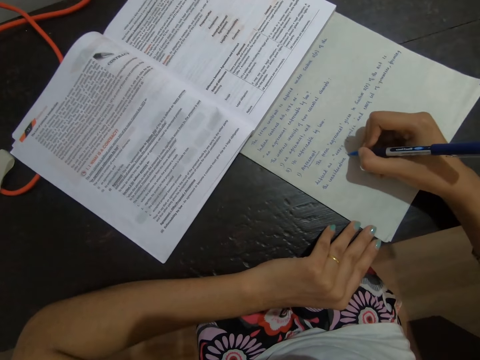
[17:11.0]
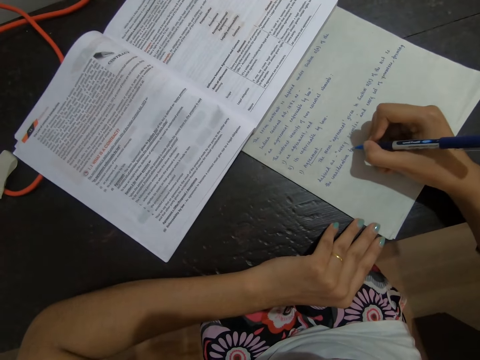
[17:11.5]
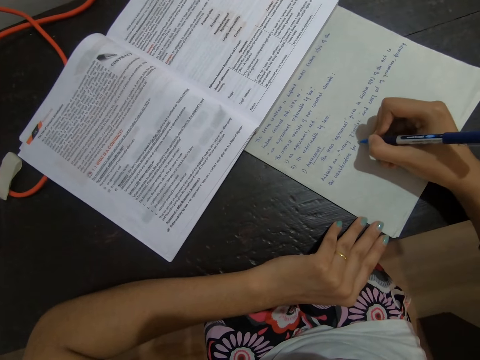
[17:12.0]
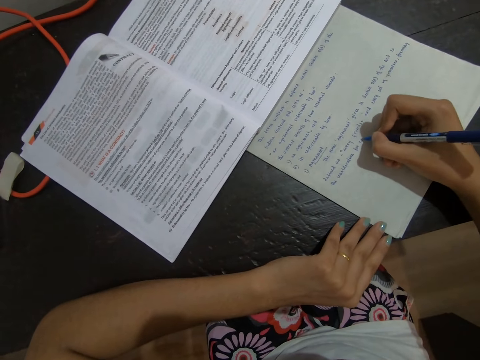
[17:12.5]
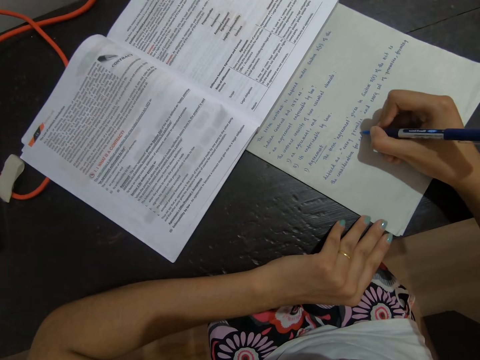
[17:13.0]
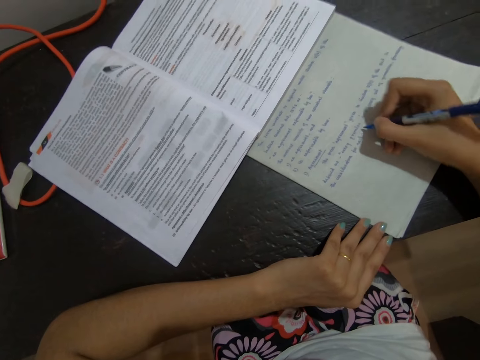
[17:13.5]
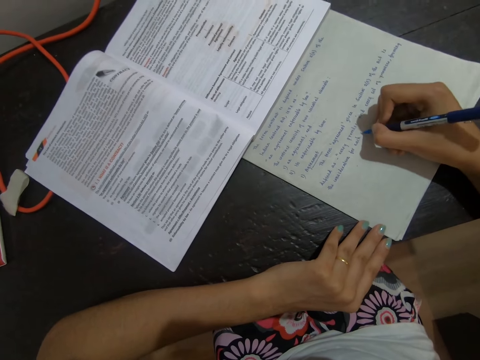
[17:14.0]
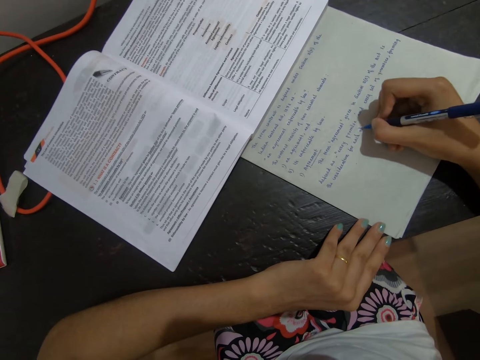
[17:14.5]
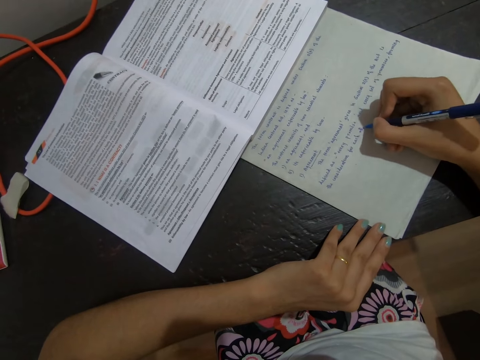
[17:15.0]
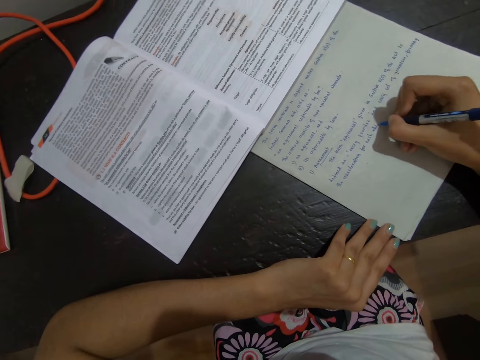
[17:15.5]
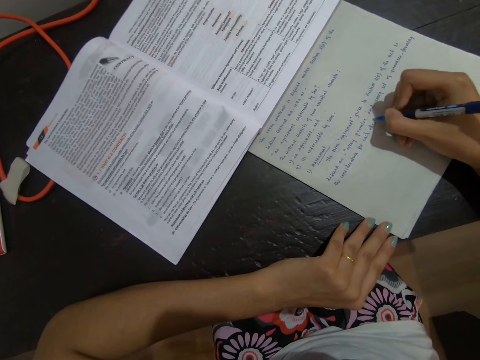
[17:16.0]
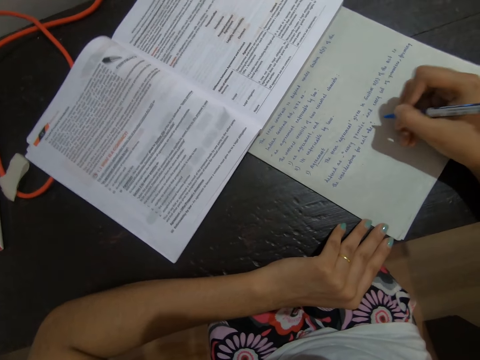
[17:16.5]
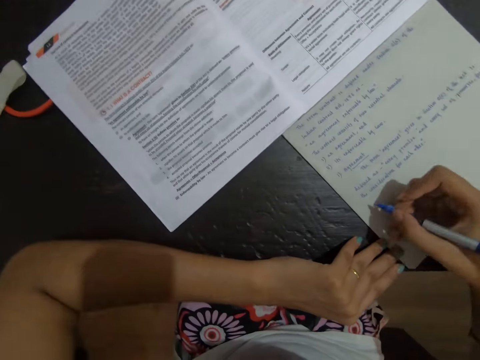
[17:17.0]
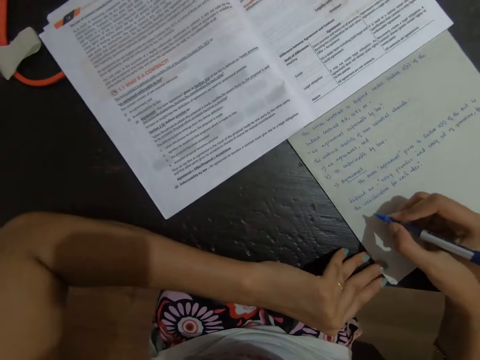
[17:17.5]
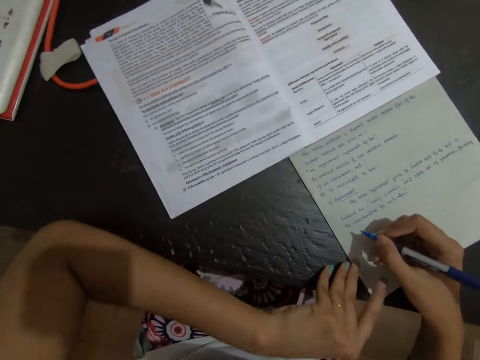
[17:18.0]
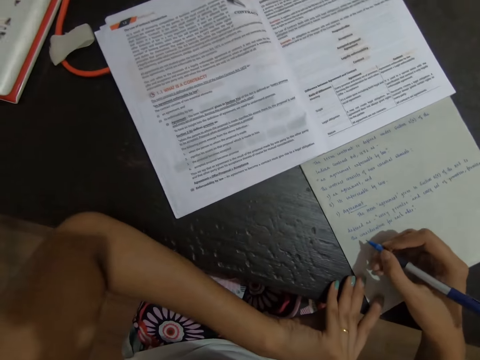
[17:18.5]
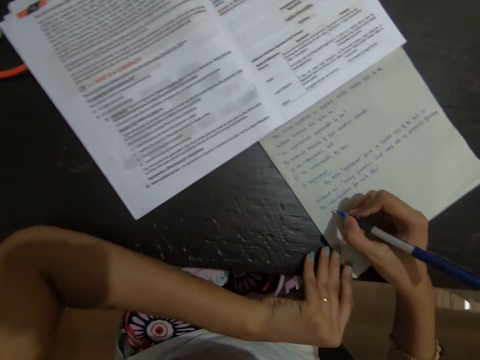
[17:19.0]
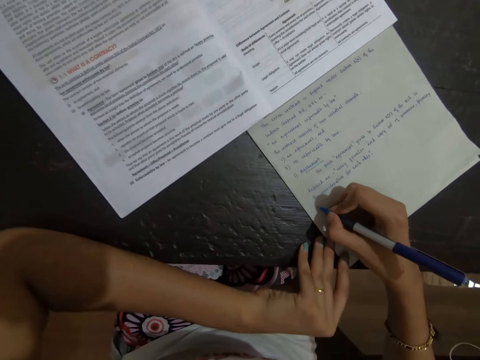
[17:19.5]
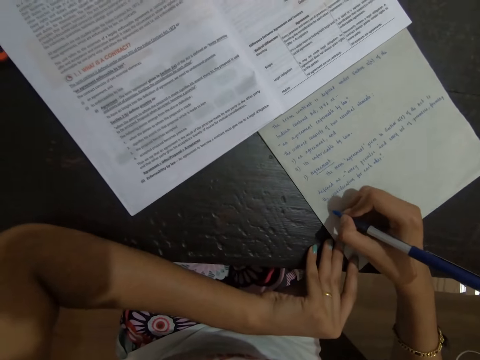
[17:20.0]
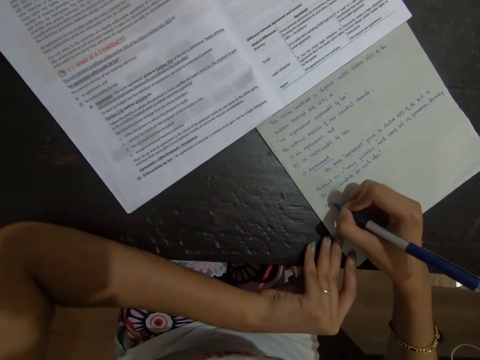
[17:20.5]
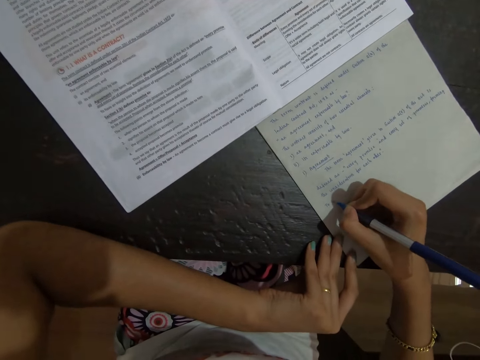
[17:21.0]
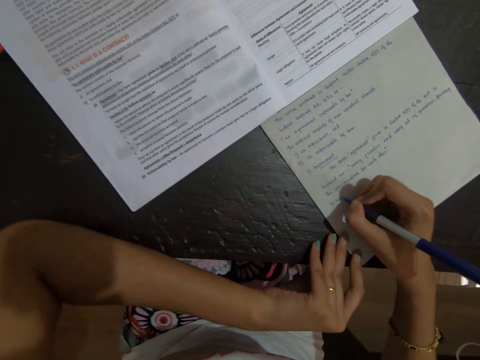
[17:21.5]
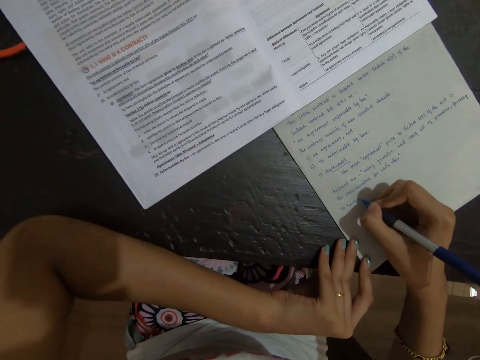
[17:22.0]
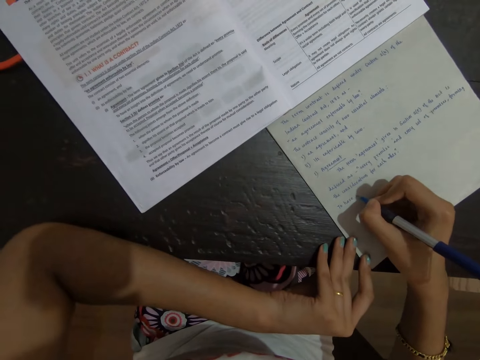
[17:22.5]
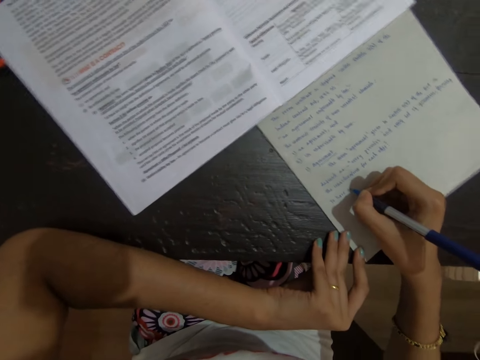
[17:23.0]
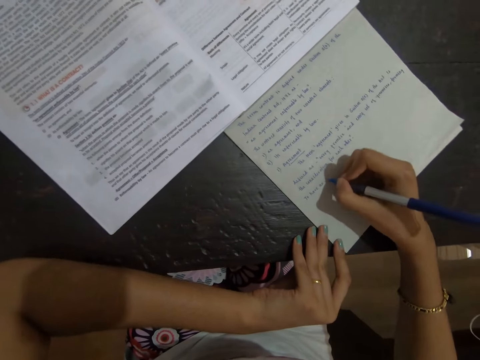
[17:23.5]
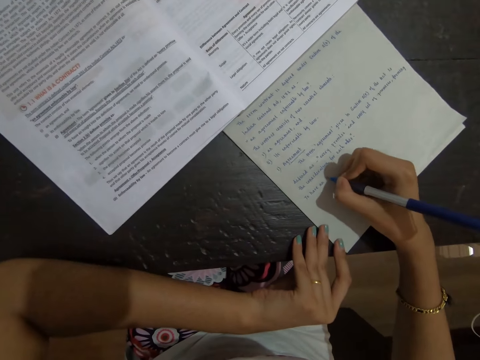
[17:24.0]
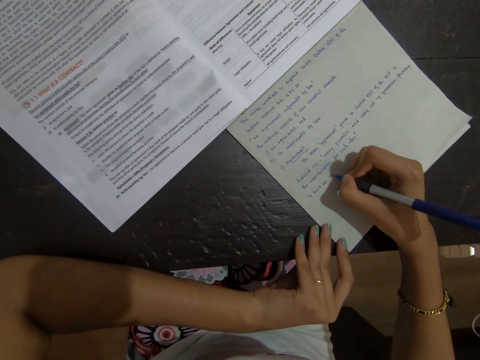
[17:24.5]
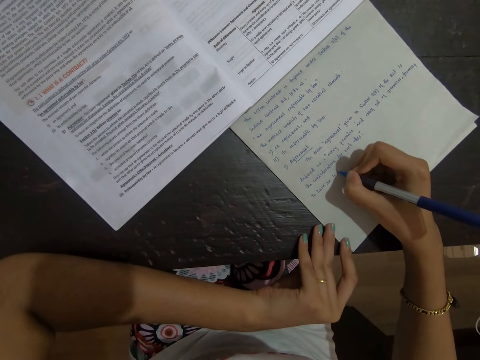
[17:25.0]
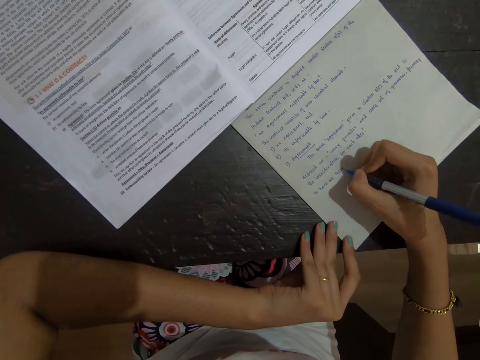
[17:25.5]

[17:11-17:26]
The camera wearer writes on the paper.

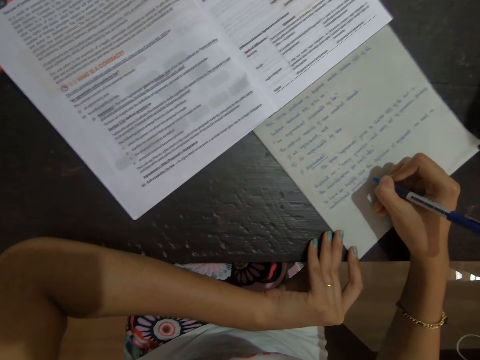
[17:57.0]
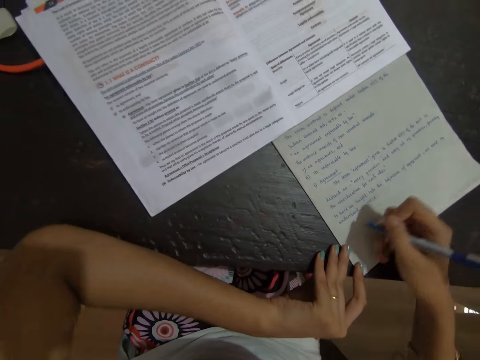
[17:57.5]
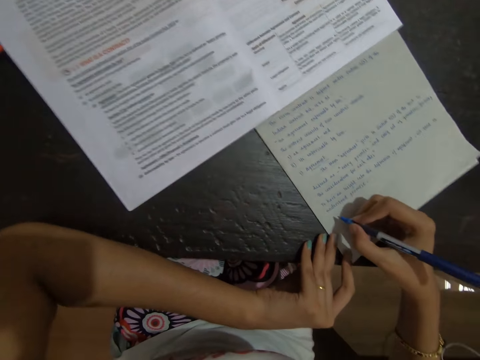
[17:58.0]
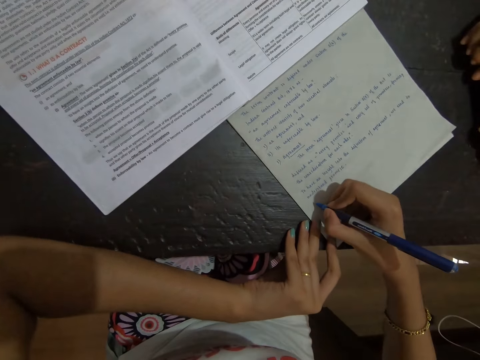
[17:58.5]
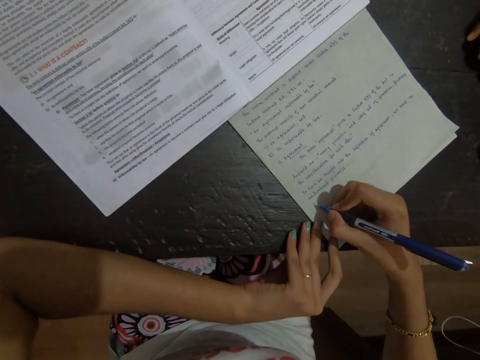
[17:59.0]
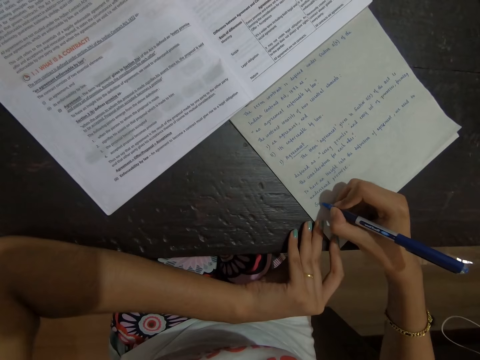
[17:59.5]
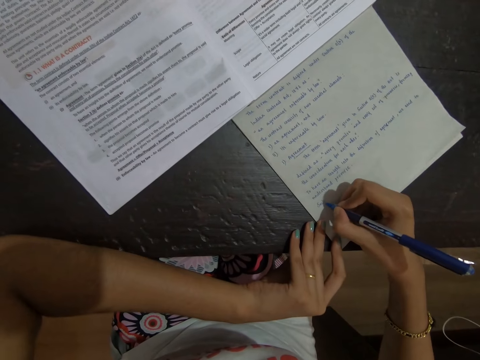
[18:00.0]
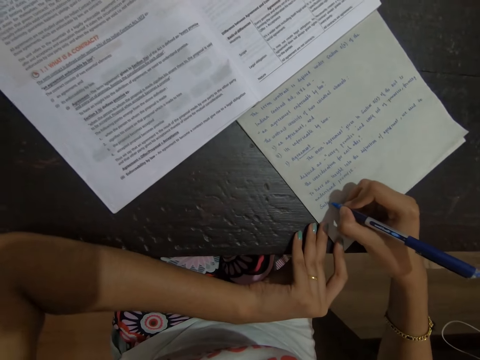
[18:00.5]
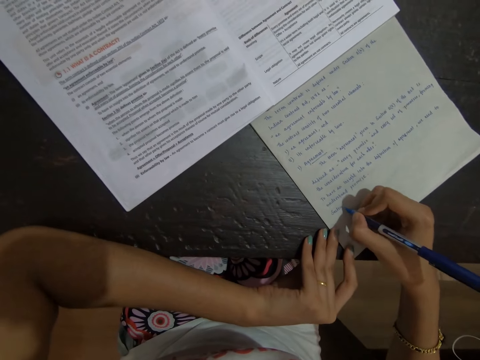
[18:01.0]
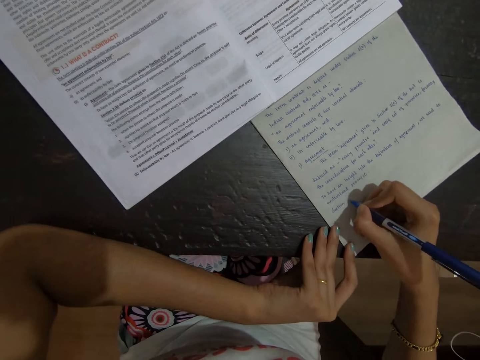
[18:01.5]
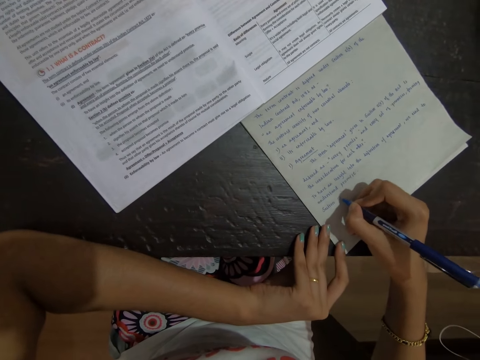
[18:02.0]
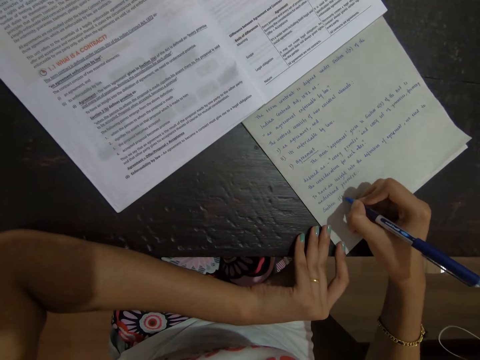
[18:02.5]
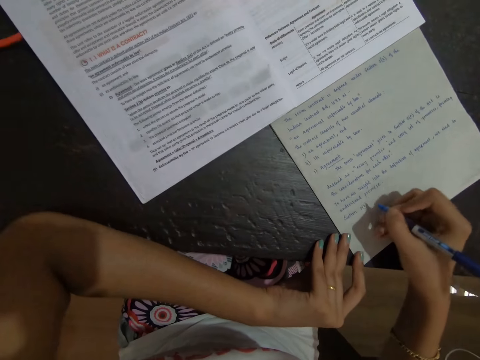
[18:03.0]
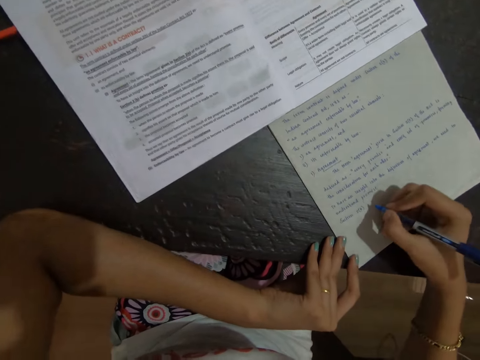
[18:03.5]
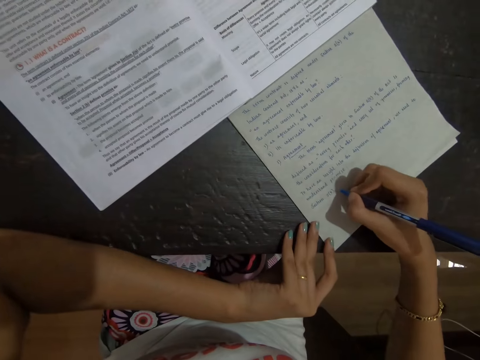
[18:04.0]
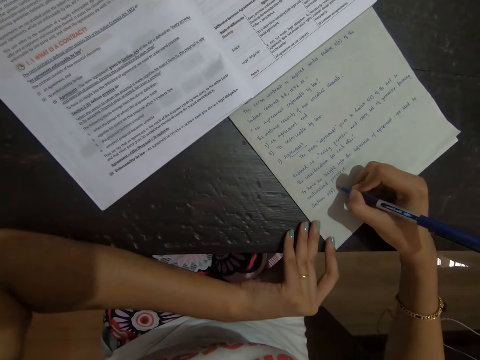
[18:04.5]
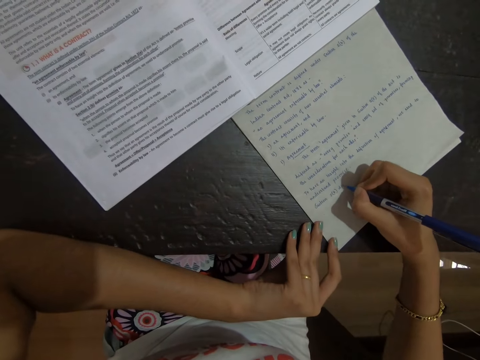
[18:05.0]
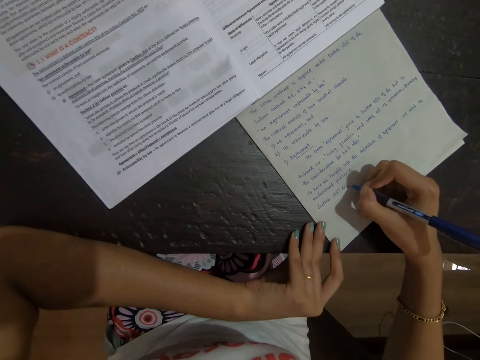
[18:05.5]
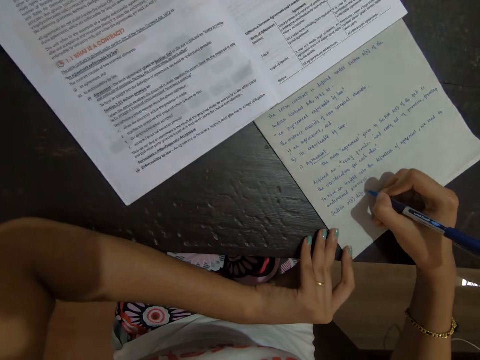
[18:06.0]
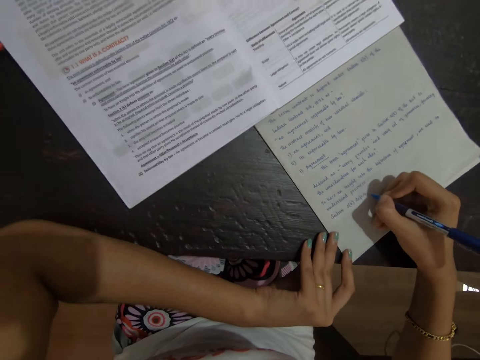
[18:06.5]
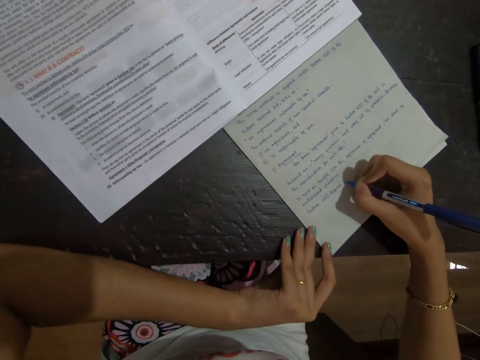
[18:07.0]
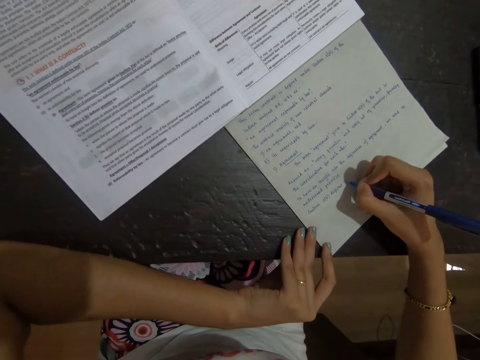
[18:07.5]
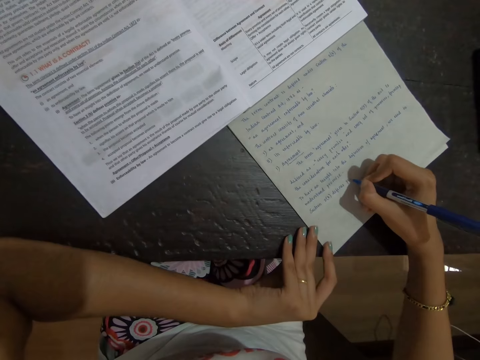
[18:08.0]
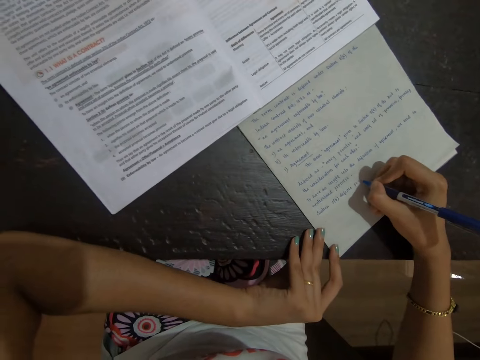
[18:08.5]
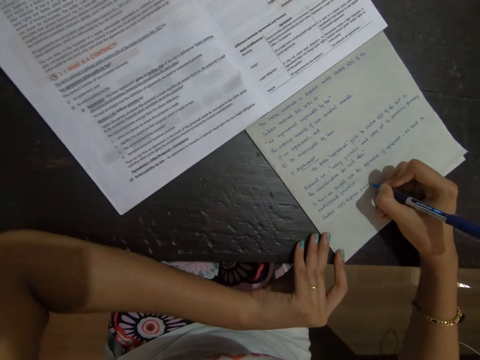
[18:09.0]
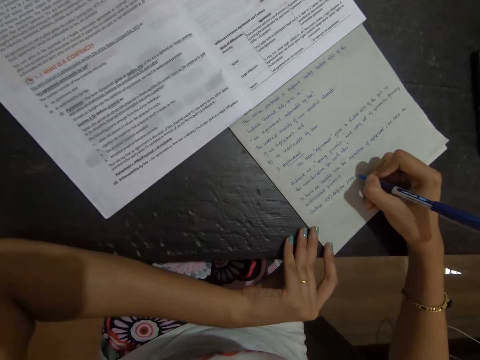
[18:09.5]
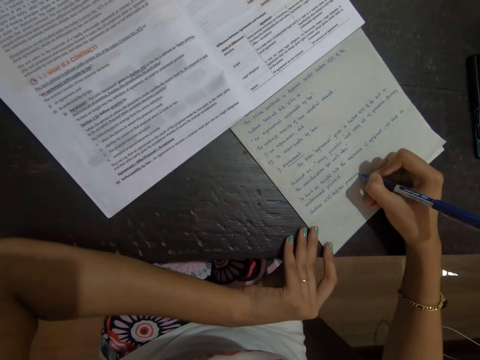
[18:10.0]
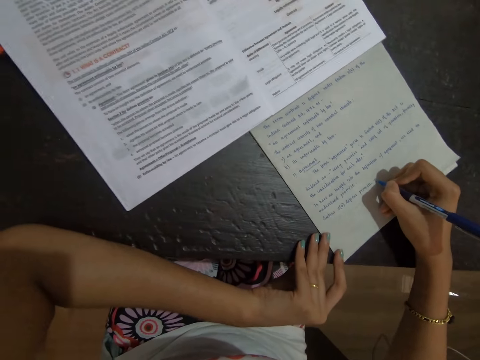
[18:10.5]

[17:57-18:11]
The camera wearer writes on the paper.
